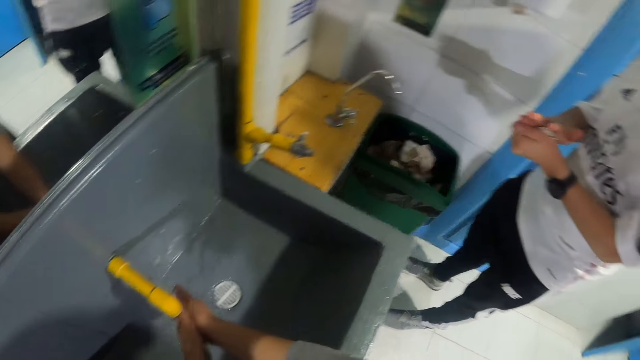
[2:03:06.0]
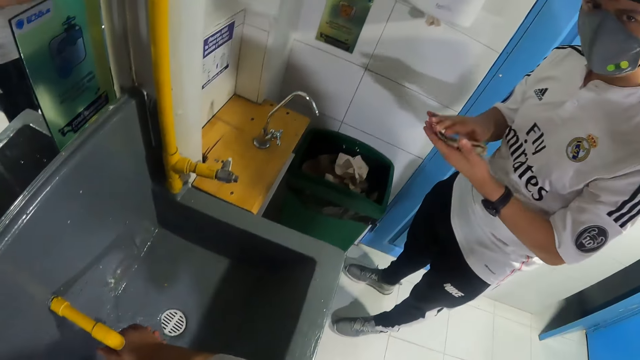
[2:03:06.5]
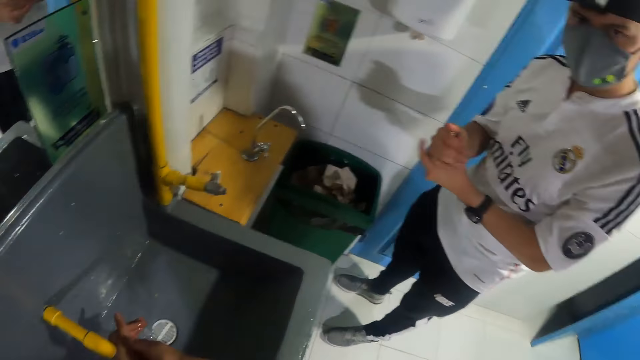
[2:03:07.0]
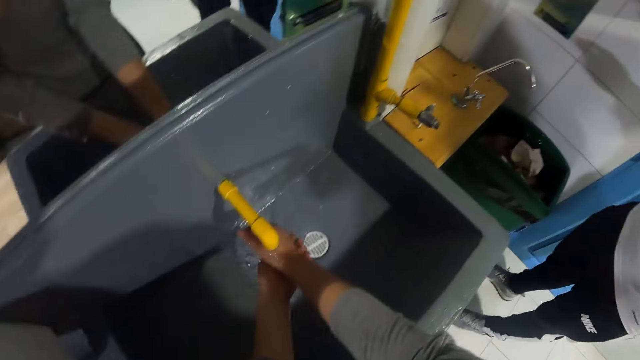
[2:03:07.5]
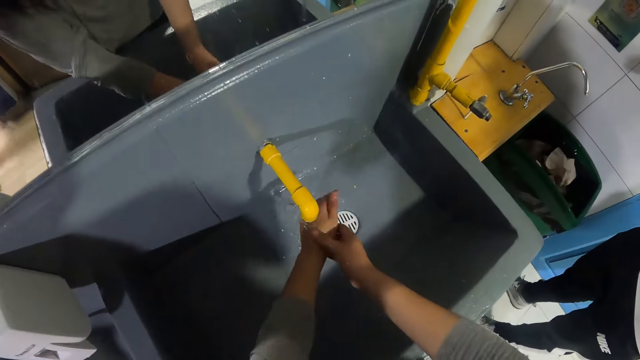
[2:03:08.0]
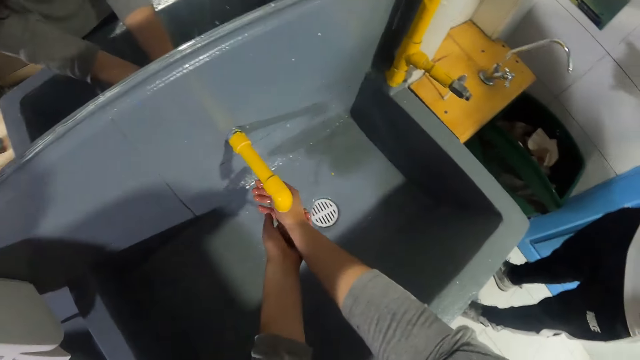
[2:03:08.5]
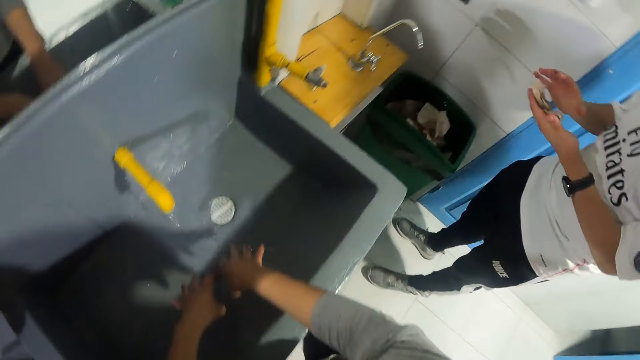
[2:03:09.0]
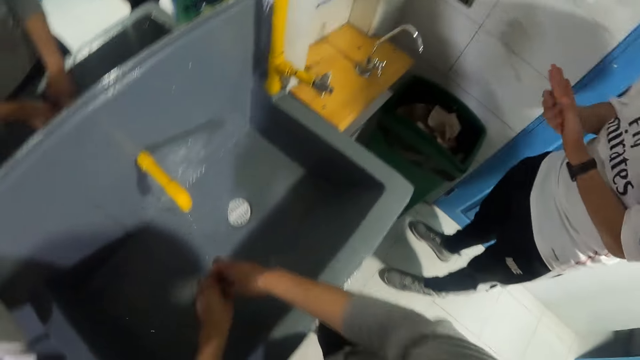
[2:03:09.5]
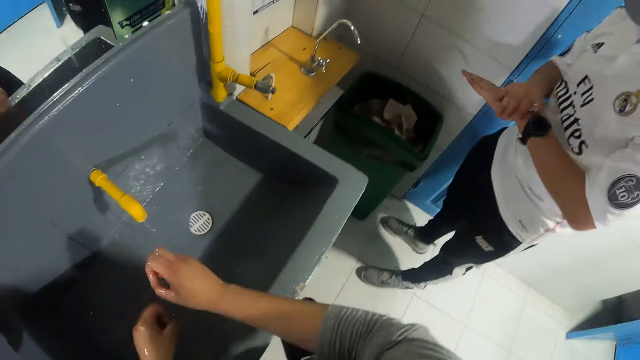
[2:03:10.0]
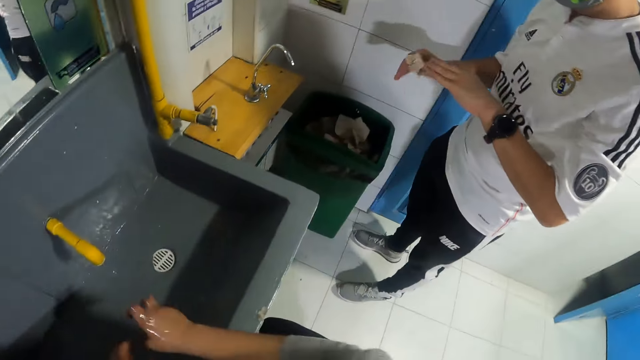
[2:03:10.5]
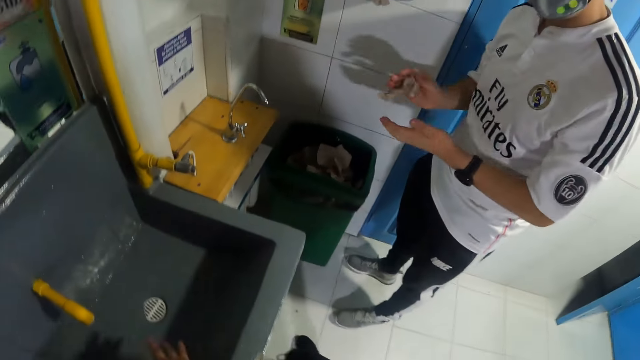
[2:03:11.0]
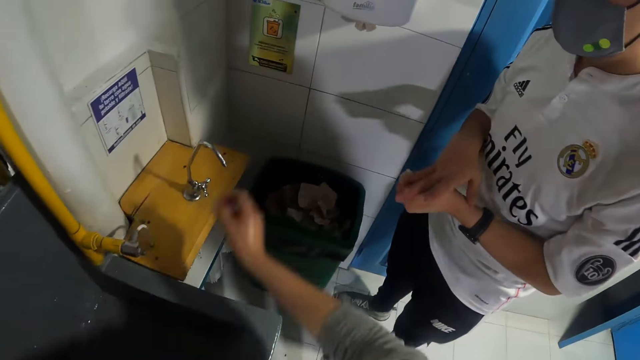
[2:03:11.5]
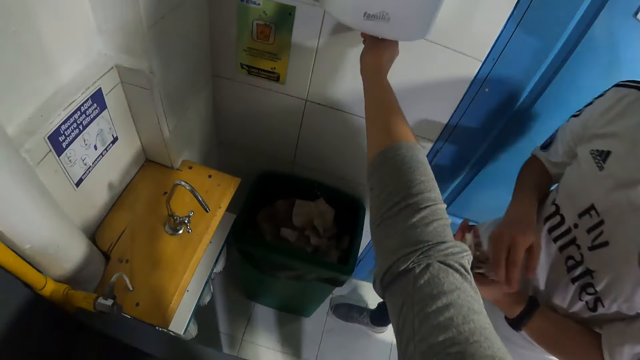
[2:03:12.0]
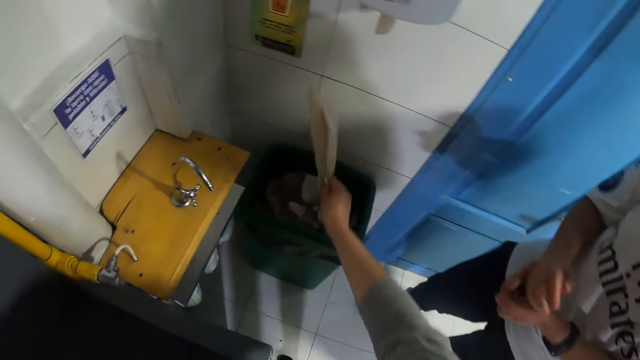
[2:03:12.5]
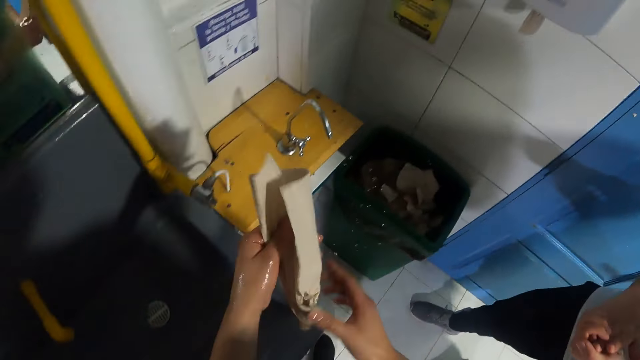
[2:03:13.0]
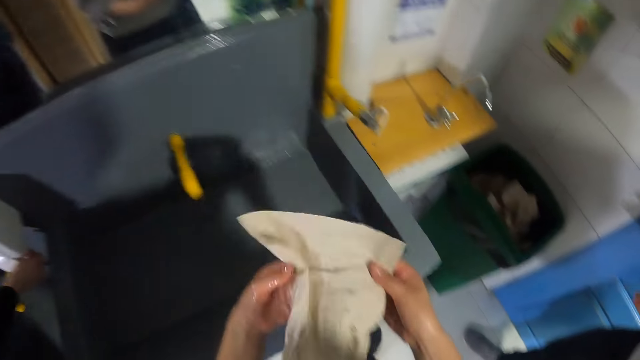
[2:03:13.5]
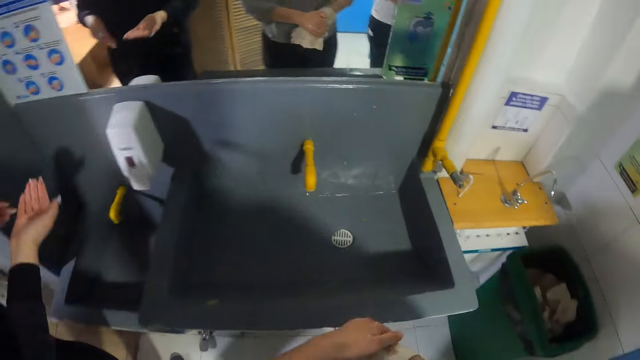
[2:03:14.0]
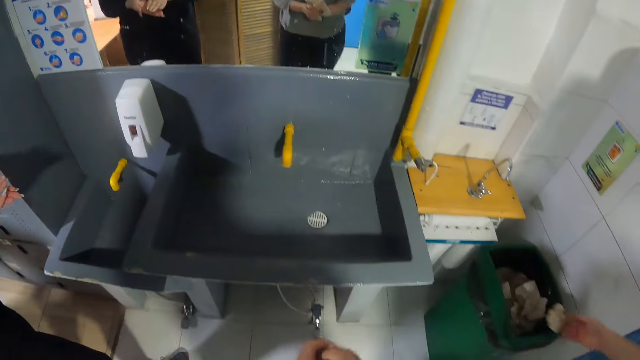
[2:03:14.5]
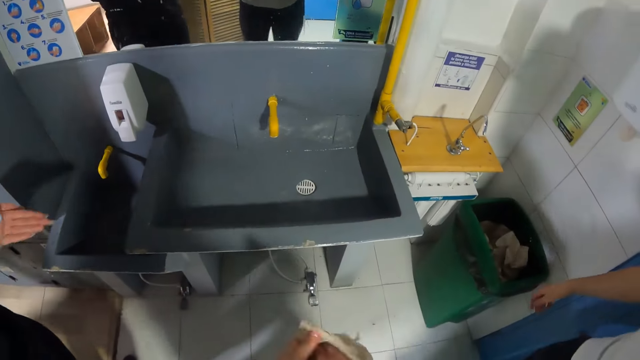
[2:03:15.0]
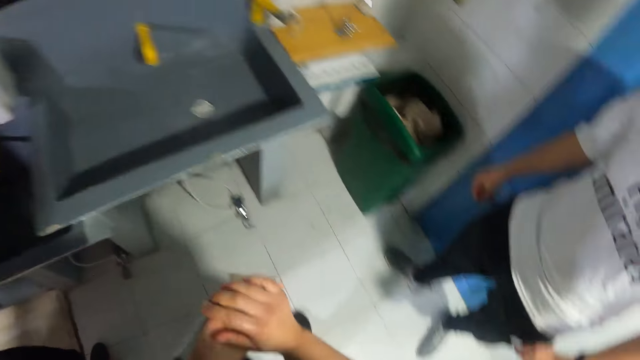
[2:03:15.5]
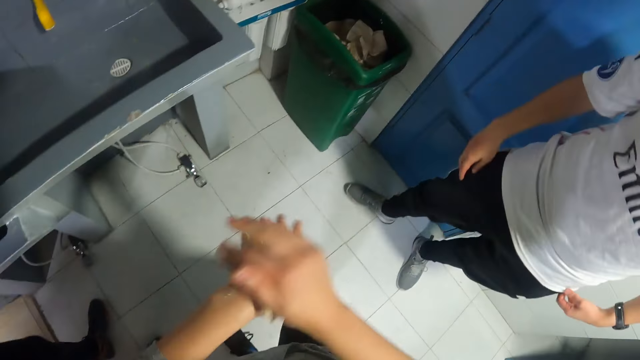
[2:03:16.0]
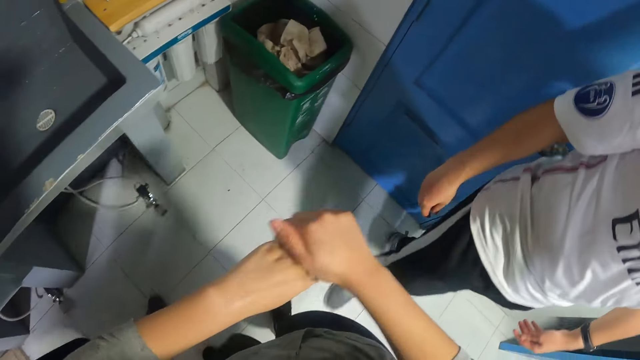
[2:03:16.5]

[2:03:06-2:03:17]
The camera wearer shakes hands. She pulls out a piece of toilet paper from the toilet paper dispenser on the wall with her right hand. She holds the piece of toilet paper with her hands. She cleans her hands with the piece of toilet paper.

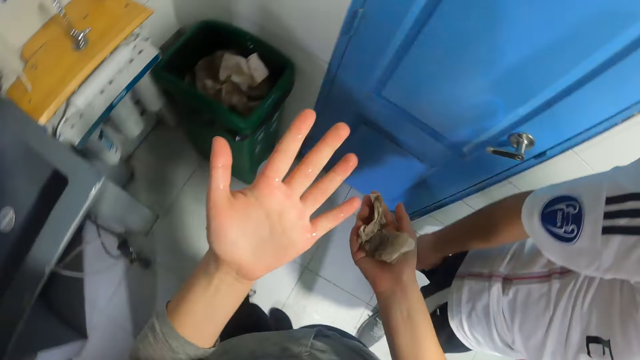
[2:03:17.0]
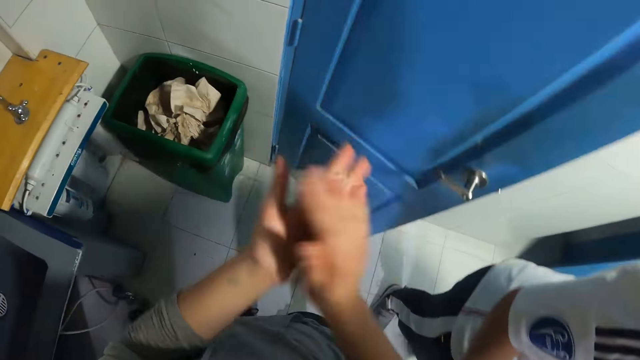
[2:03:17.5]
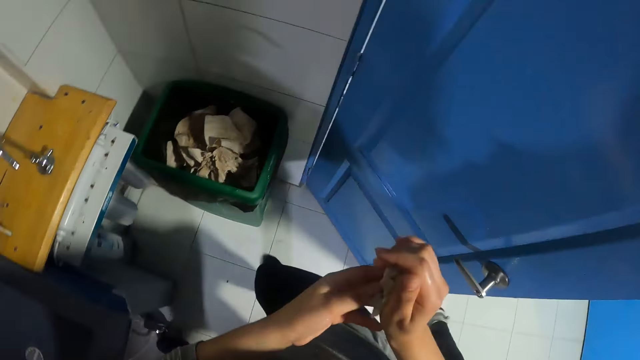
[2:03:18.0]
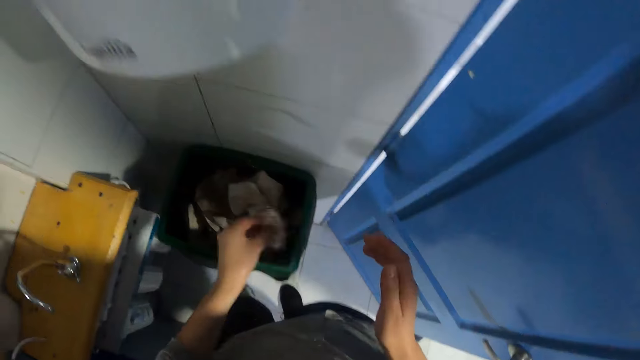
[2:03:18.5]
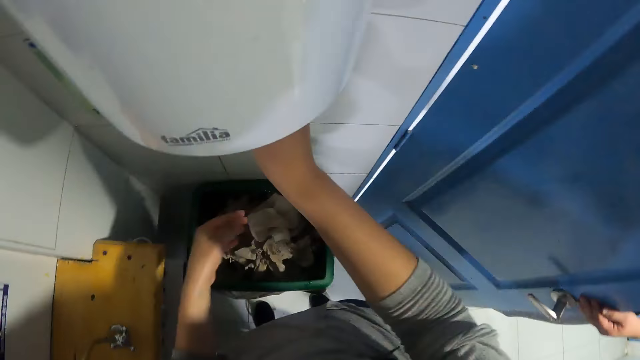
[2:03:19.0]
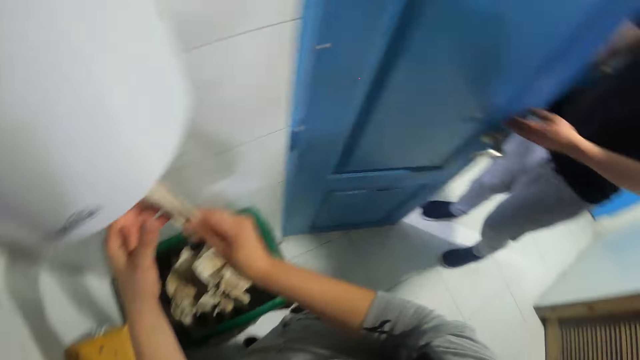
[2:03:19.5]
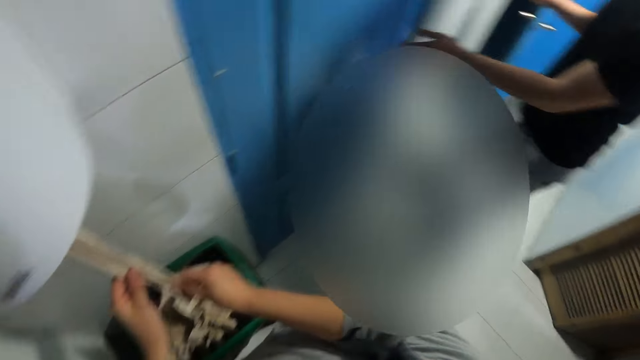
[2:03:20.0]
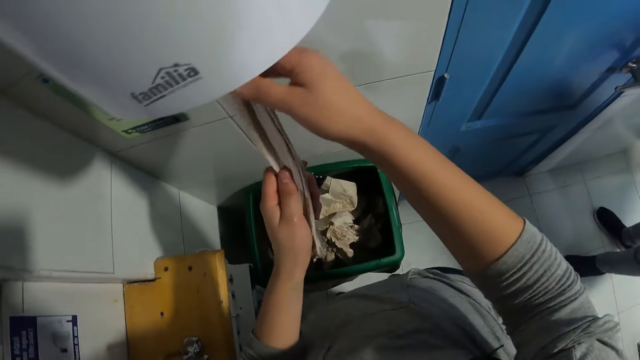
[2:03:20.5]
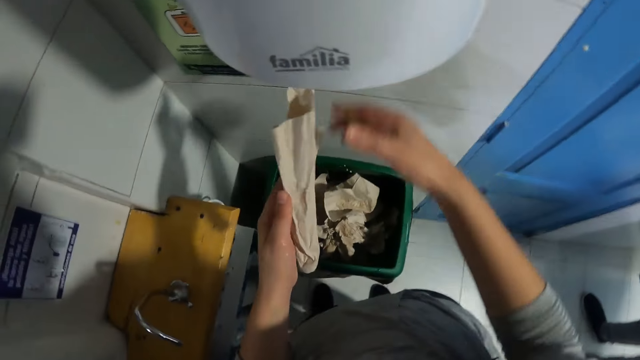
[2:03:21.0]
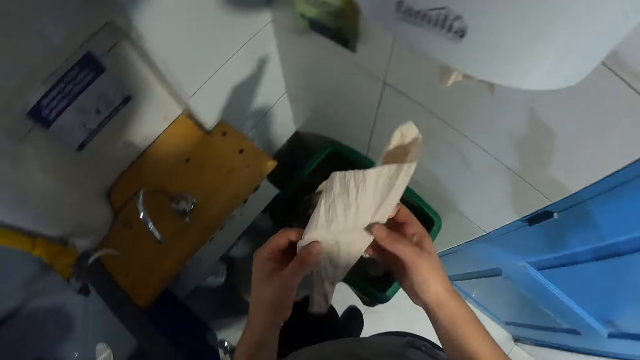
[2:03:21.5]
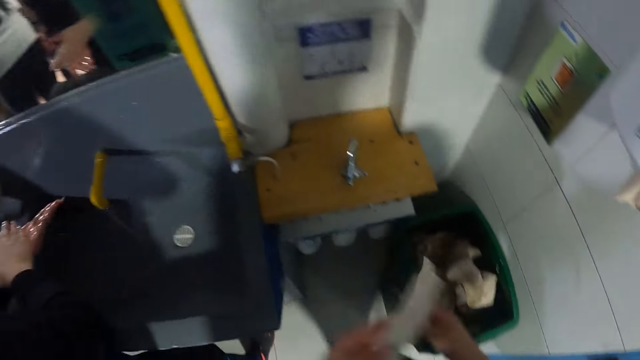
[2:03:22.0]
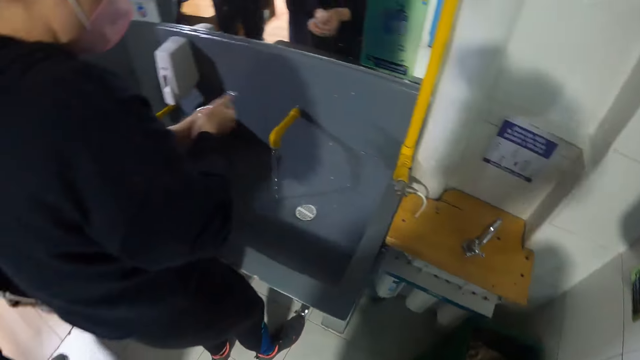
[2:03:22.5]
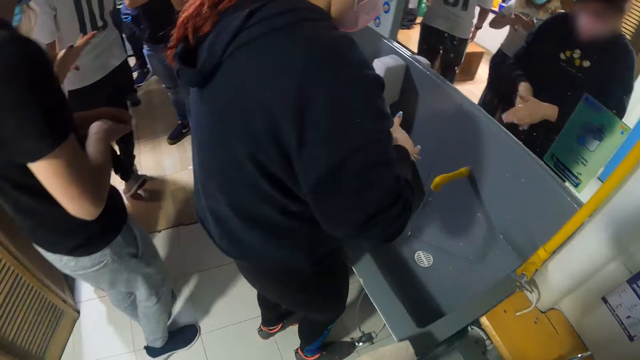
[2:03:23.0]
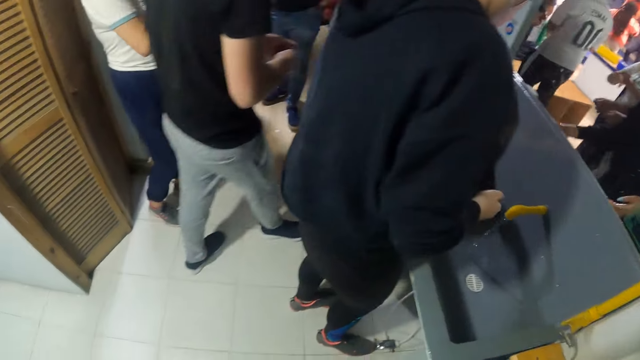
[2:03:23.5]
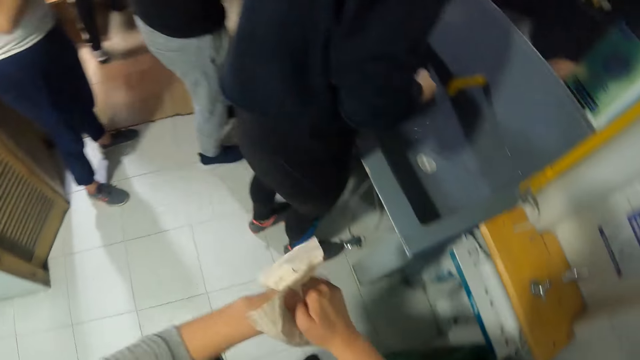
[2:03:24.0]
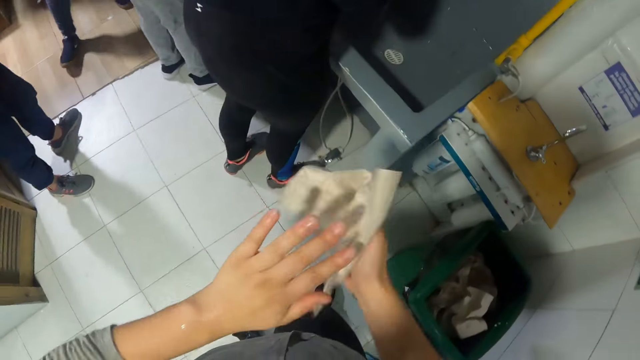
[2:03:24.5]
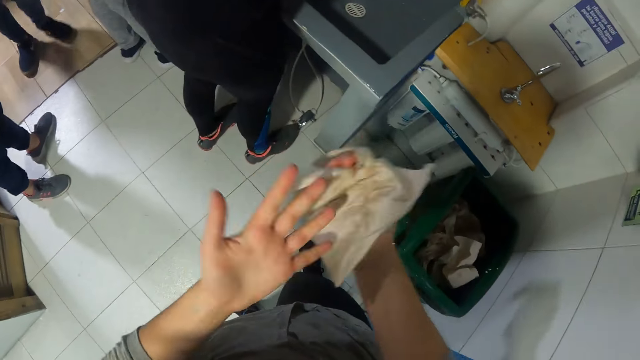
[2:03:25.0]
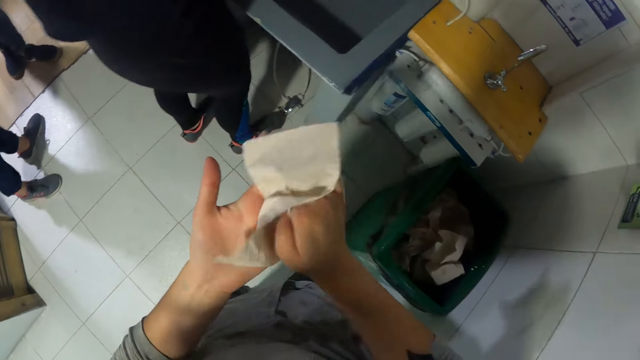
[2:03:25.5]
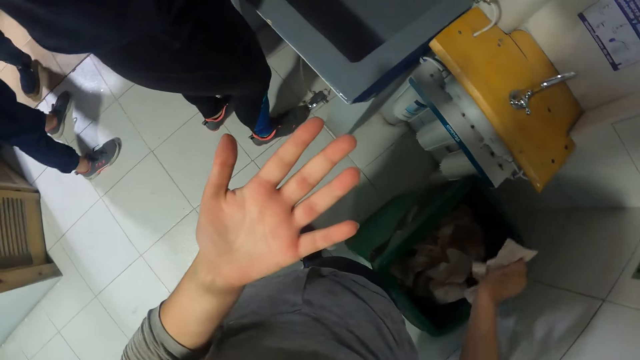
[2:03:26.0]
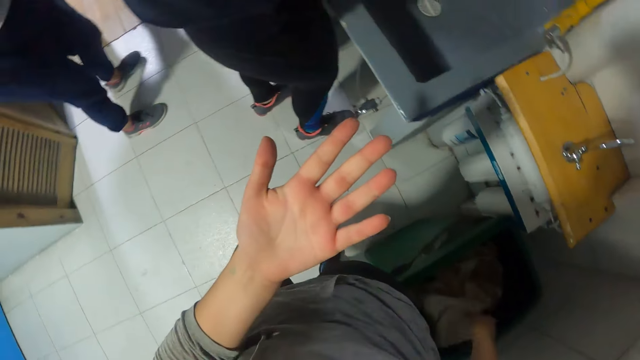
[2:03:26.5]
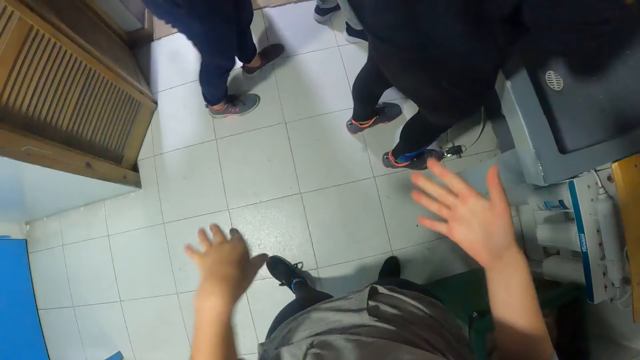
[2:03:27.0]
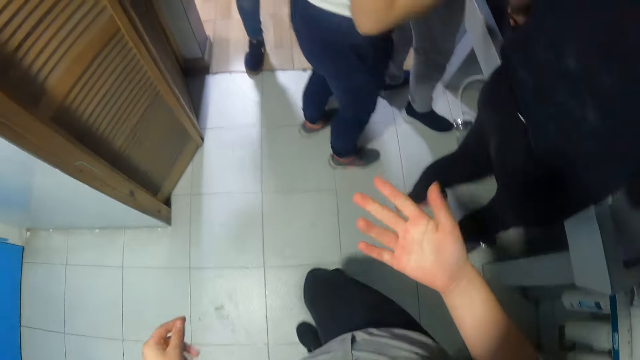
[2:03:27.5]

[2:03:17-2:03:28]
The camera wearer looks at her hand. She wipes her hands. She disposes of a piece of toilet paper in a waste bin with her left hand. She pulls out a piece of toilet paper from the toilet paper dispenser on the wall with her right hand. She pulls out the piece of toilet paper from the toilet paper dispenser on the wall with her hands. She holds the piece of toilet paper with her hands. She cleans her hands with the piece of toilet paper. She looks at her hand. She disposes of the piece of toilet paper in the waste bin with her right hand.
